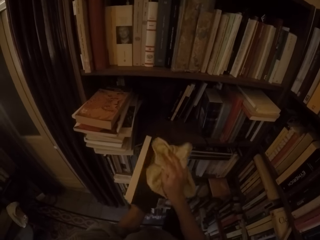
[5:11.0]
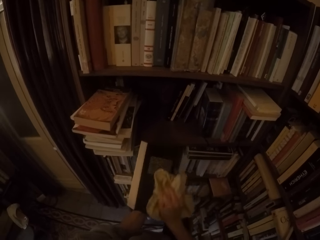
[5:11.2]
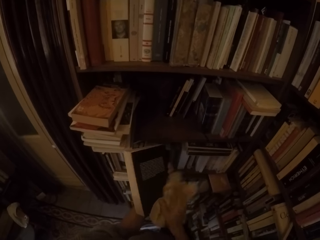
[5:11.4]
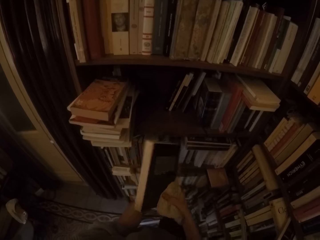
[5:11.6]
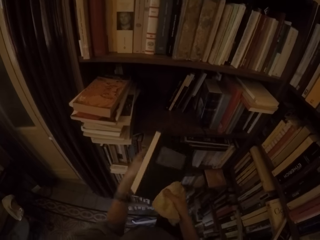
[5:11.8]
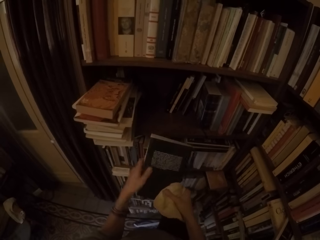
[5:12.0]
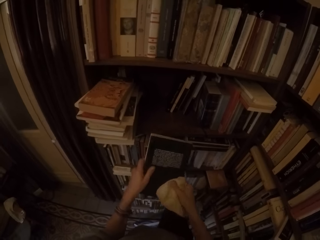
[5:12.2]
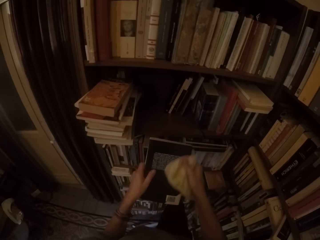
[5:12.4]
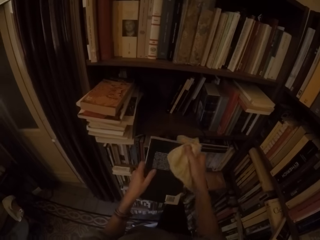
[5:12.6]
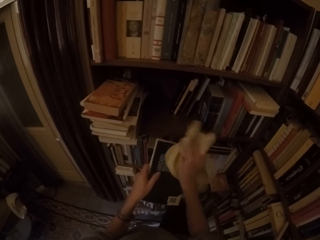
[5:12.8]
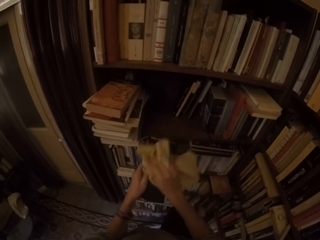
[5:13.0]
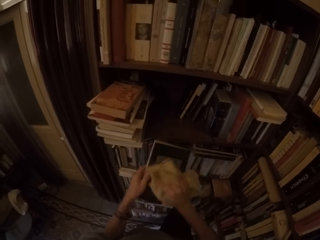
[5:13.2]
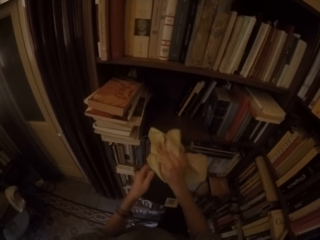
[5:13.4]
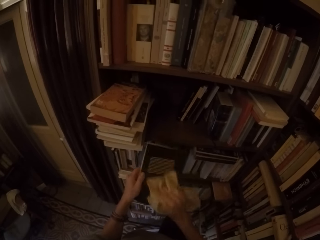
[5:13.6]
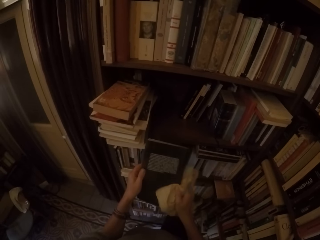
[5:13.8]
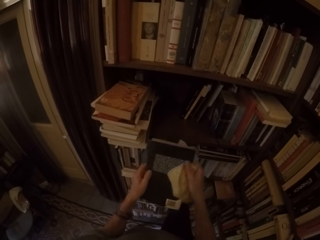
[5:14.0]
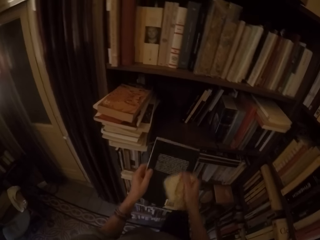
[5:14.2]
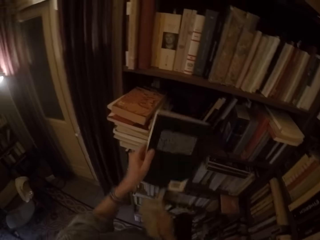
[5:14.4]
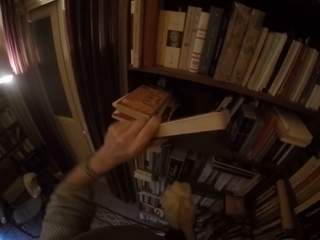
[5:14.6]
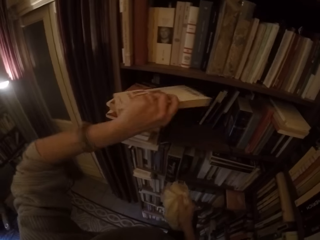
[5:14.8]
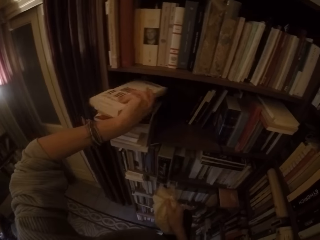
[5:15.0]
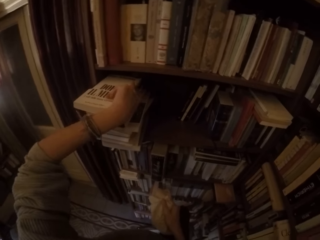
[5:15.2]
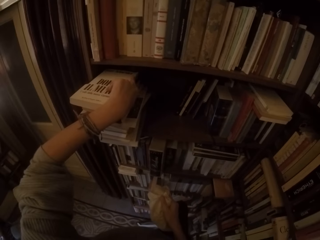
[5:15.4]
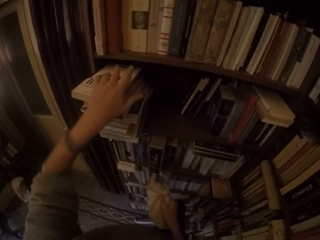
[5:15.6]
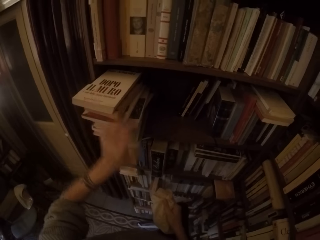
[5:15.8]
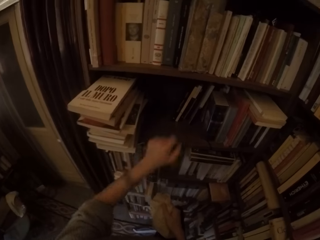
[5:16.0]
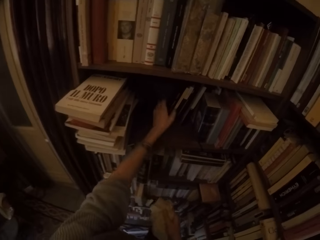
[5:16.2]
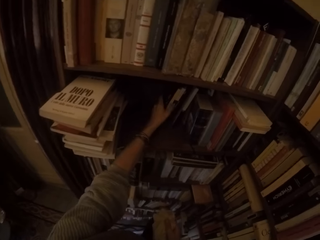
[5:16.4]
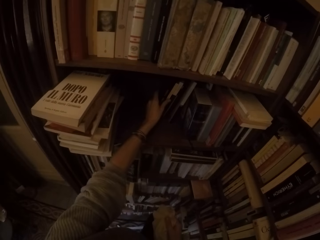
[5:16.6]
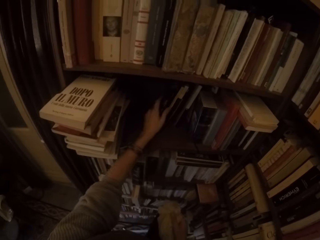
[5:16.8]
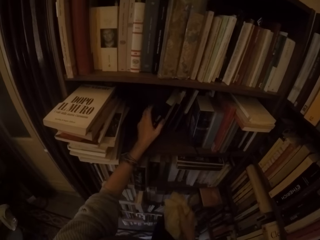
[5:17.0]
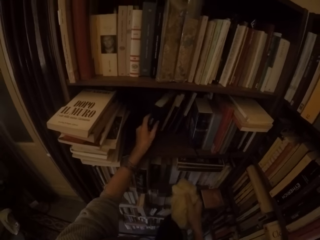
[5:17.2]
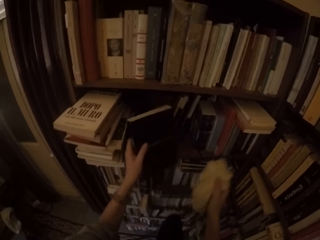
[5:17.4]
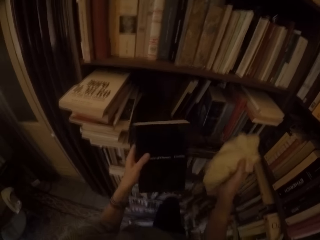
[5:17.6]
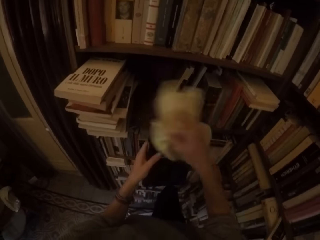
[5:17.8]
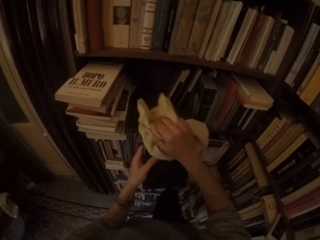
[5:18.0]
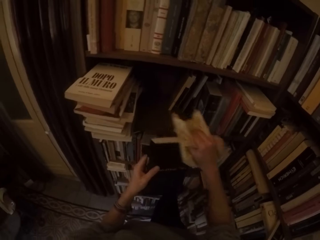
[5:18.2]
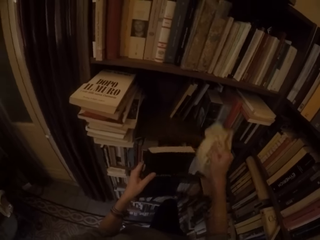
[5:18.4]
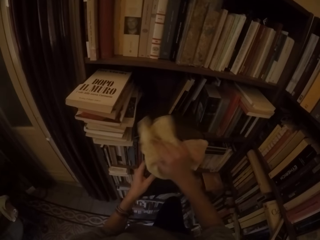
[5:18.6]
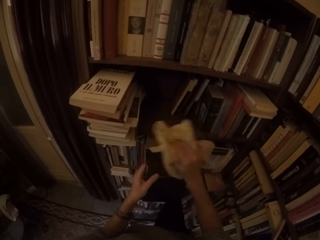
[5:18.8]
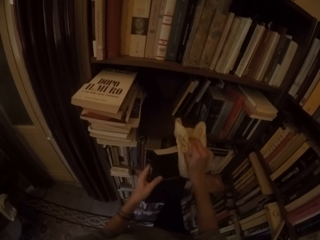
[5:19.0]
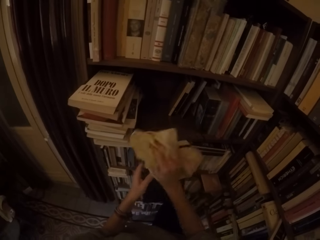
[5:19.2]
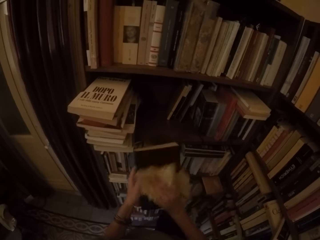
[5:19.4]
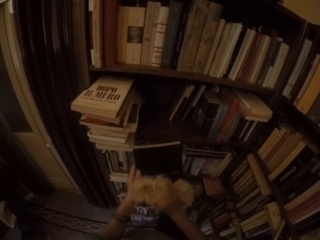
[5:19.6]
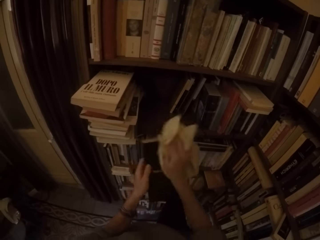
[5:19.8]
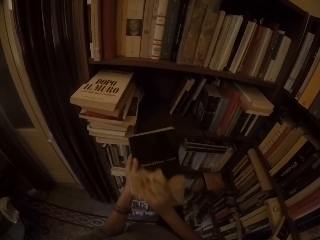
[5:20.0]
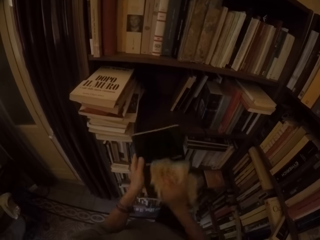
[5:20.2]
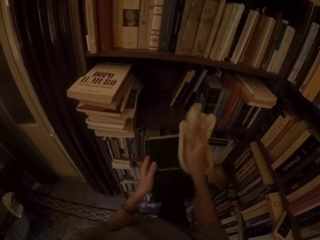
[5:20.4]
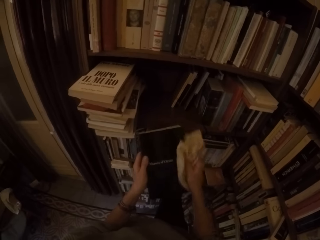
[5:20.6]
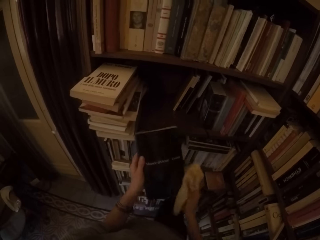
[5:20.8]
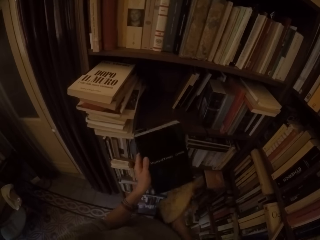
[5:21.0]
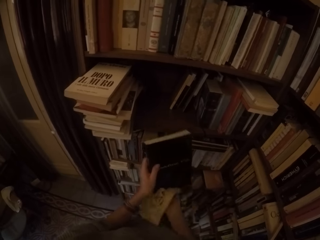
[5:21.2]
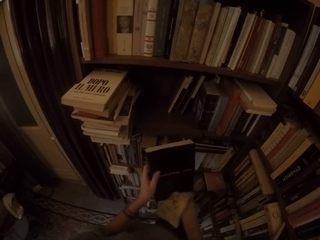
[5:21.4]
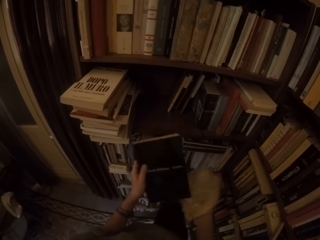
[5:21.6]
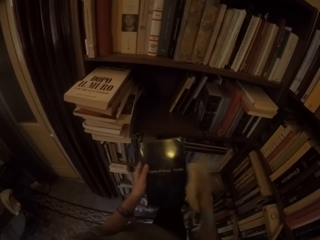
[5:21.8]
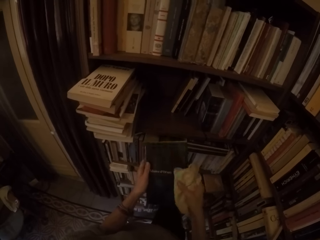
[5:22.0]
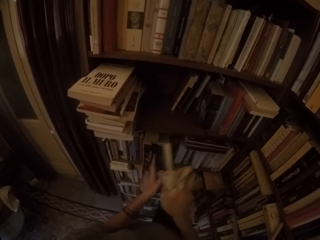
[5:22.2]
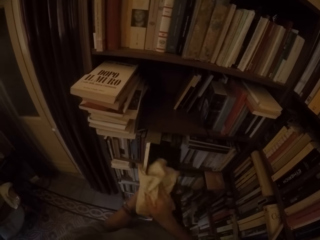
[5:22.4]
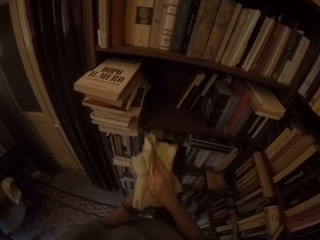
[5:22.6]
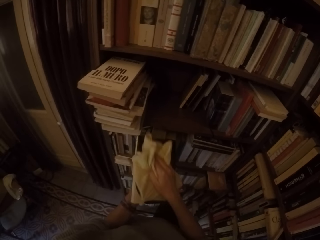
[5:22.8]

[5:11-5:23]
The camera wearer puts the book on the other books on the shelf with his left hand. He picks up another book from the shelf with his left hand. He wipes the book with the towel in his right hand.

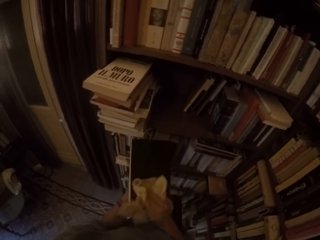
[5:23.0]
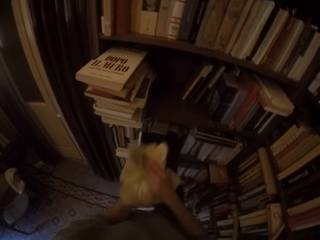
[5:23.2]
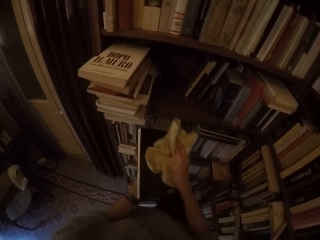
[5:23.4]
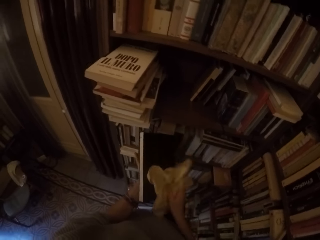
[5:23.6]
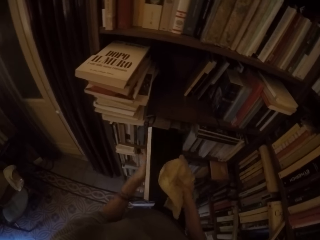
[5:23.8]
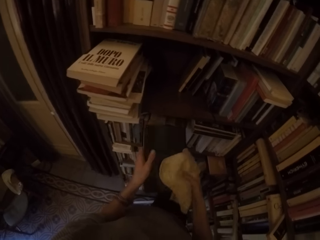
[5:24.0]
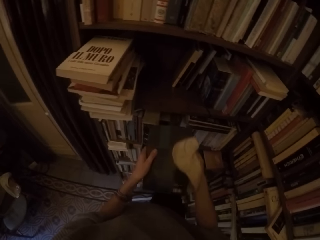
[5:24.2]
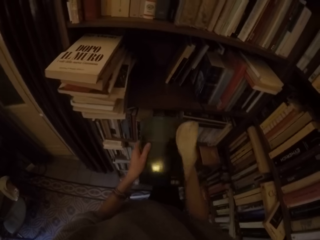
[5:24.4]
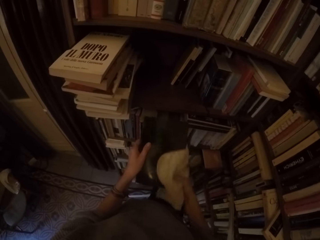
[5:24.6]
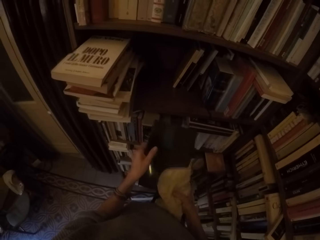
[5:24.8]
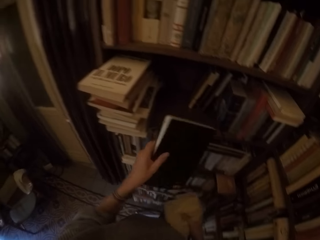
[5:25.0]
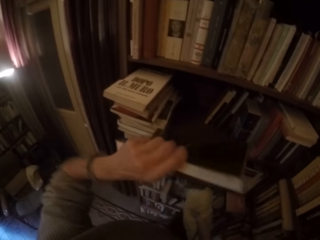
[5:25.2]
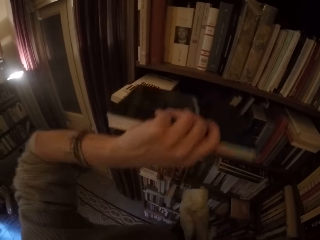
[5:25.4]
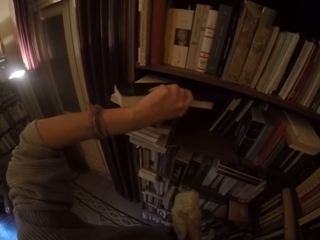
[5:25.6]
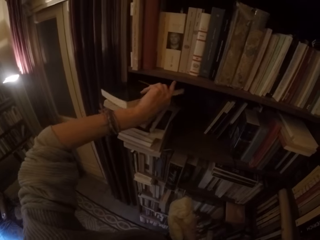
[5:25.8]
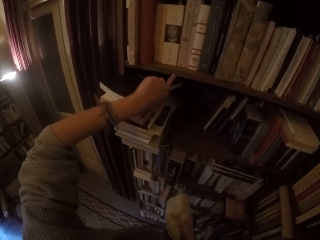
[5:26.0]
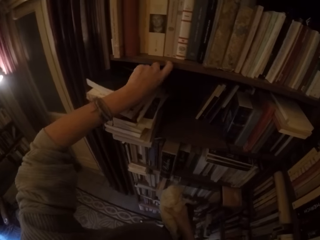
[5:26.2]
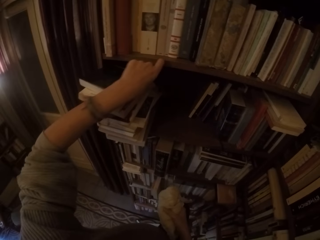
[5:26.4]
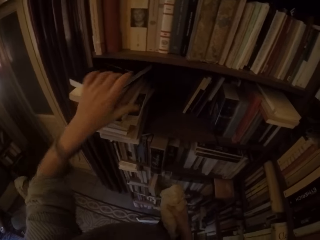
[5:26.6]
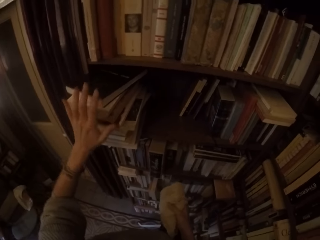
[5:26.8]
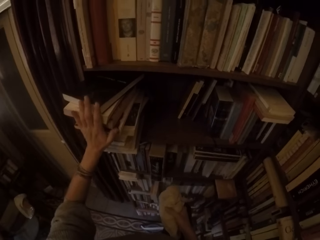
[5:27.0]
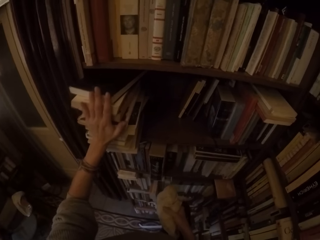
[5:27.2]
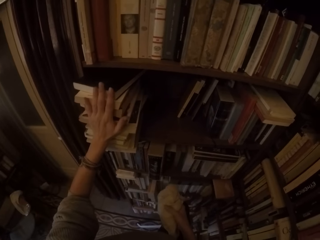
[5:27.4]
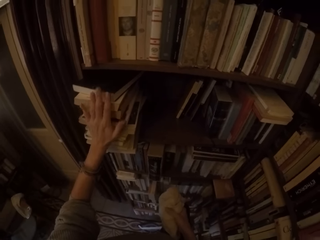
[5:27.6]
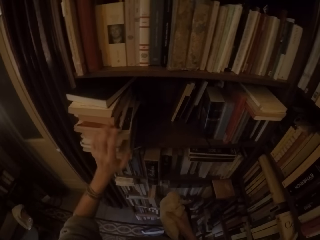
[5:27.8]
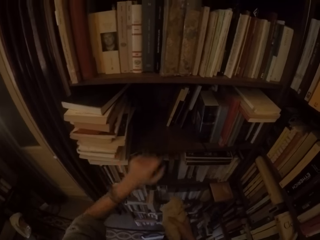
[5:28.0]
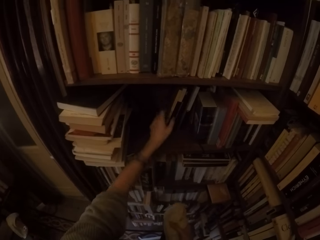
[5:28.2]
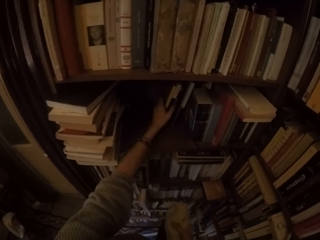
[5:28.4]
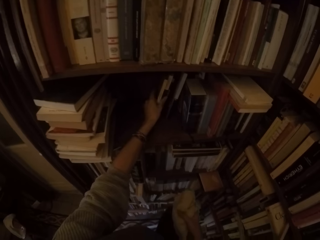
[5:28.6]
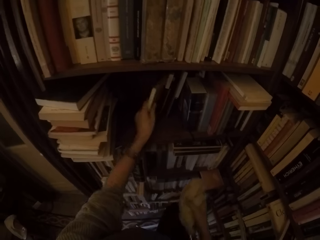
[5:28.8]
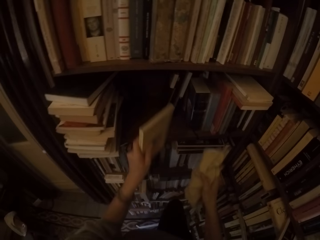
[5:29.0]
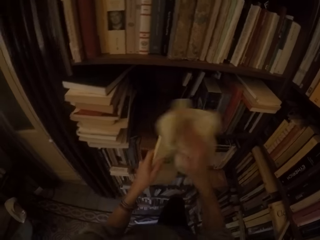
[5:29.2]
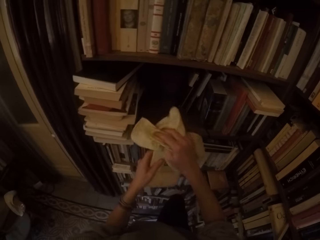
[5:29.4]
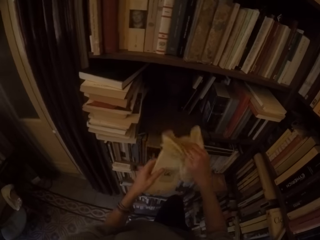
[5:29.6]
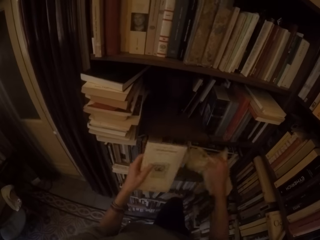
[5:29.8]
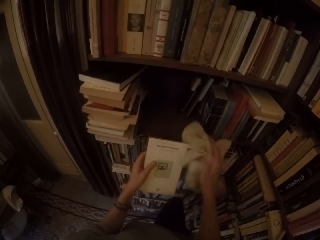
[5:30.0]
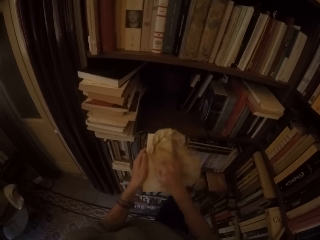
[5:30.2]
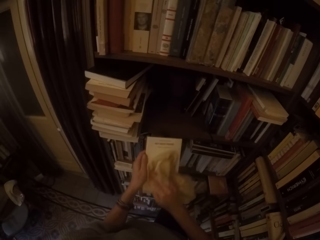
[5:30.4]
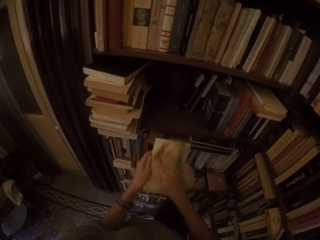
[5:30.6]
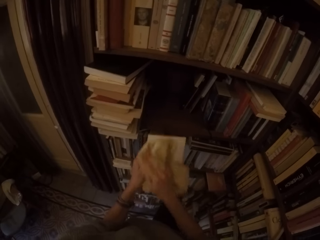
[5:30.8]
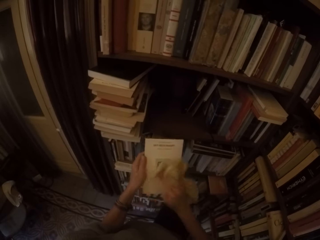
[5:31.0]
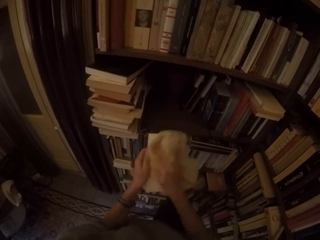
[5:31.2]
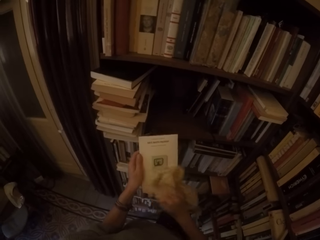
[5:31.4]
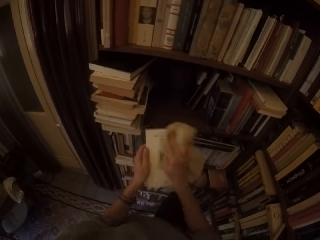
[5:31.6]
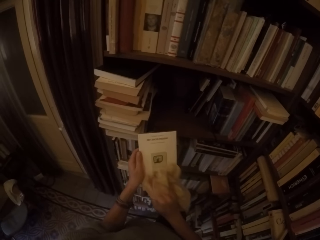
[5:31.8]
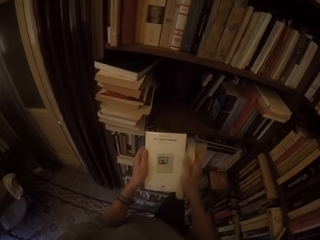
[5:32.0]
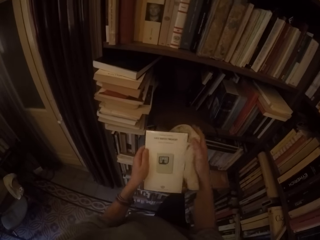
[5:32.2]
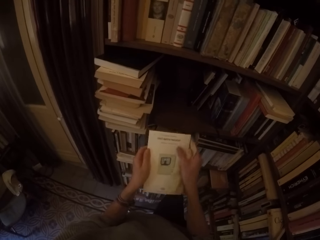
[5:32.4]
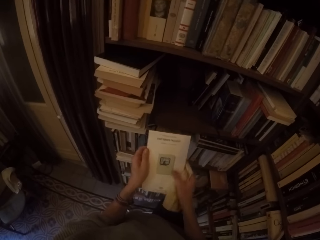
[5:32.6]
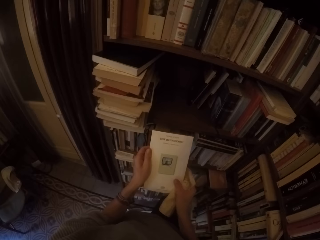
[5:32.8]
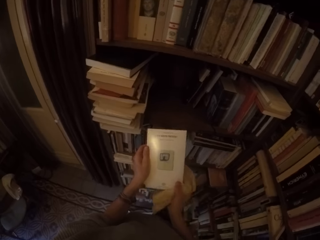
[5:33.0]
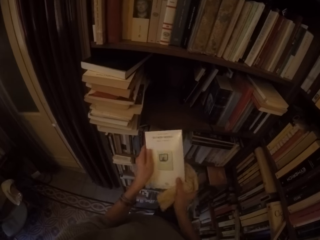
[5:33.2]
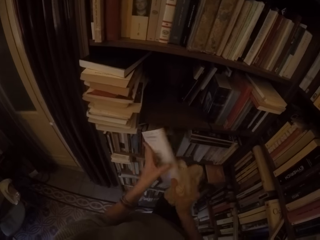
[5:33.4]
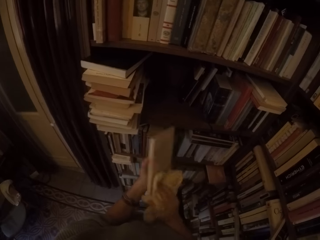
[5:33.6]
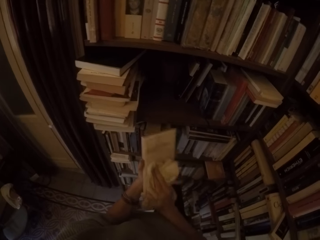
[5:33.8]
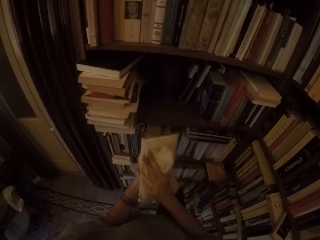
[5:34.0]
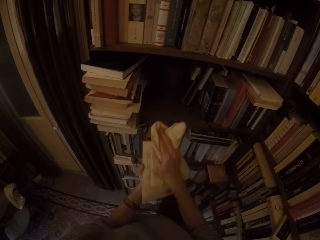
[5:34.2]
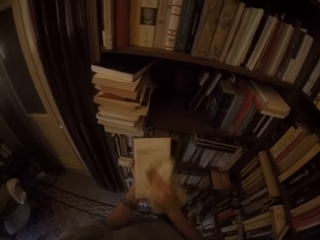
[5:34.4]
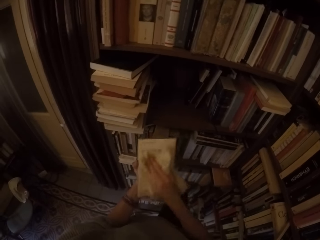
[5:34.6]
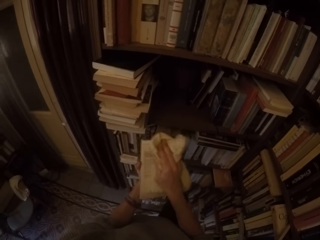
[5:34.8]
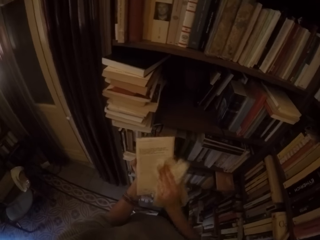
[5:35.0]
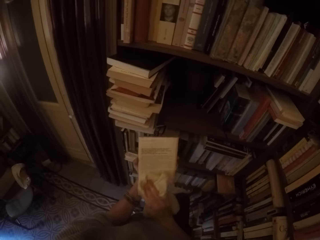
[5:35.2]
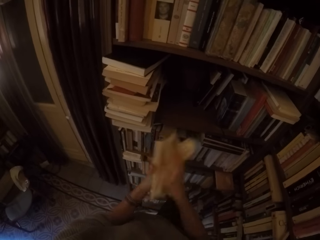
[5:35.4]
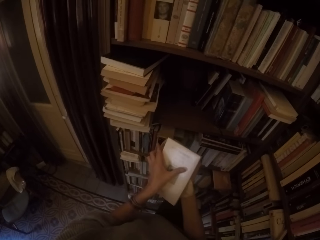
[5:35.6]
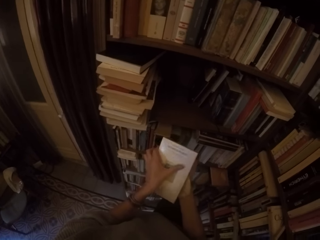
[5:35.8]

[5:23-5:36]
The camera wearer puts the book on the other books on the shelf with his left hand. He pushes the books on the shelf. He picks up another book from the shelf with his left hand. He wipes the book with the towel in his right hand.
